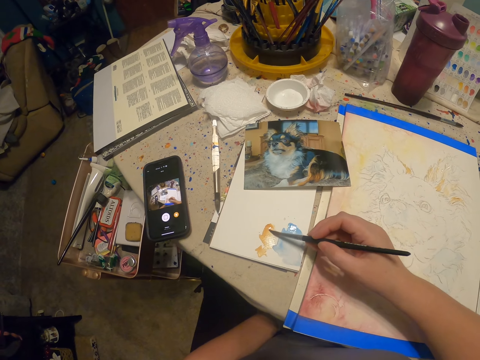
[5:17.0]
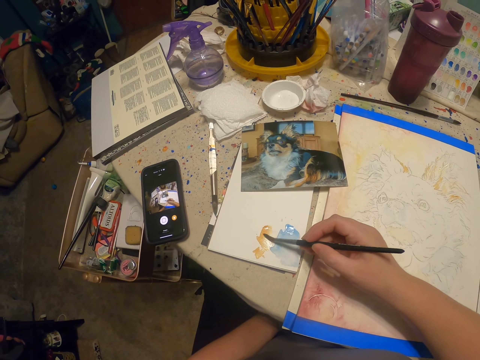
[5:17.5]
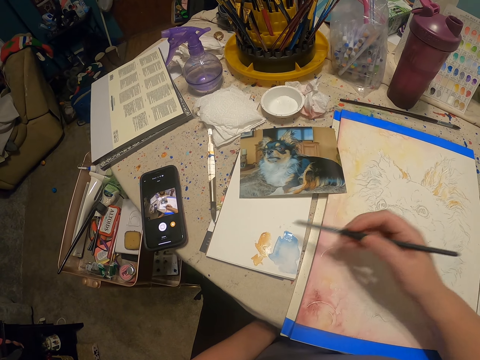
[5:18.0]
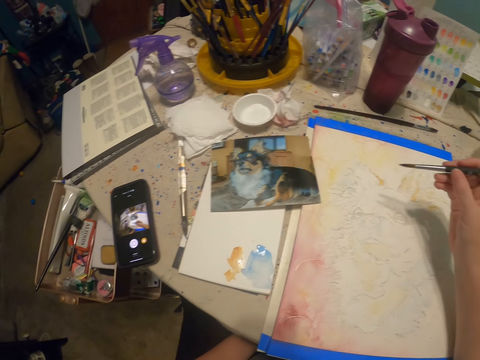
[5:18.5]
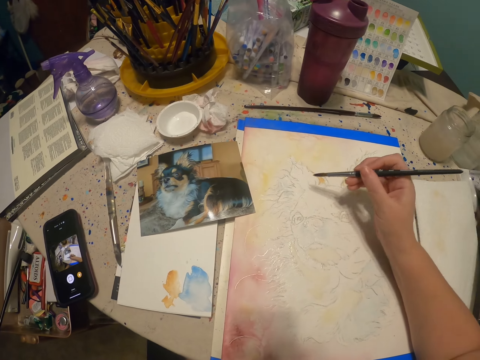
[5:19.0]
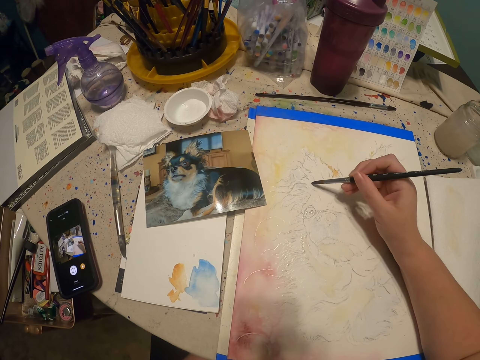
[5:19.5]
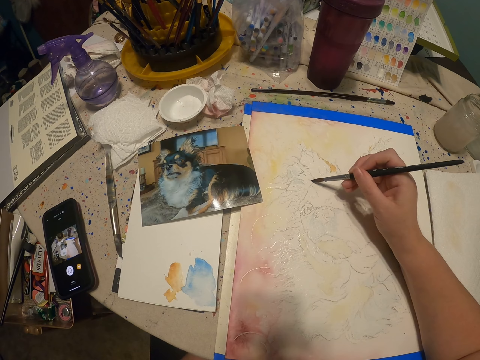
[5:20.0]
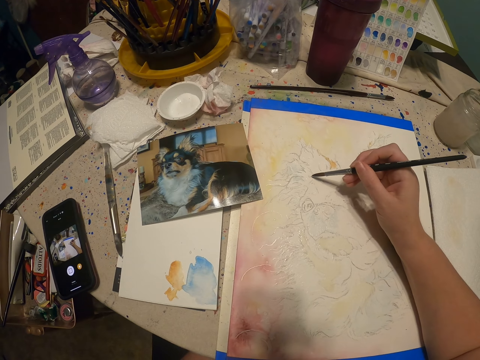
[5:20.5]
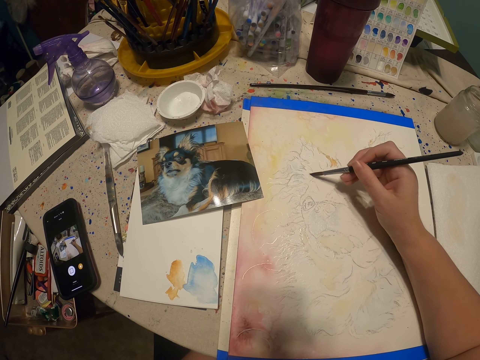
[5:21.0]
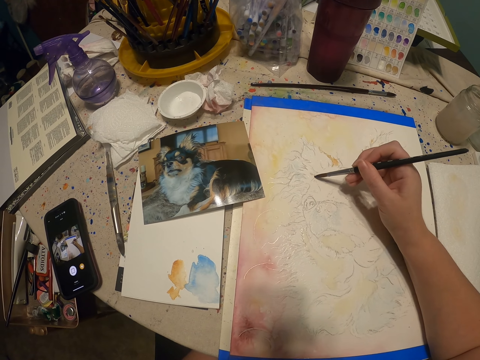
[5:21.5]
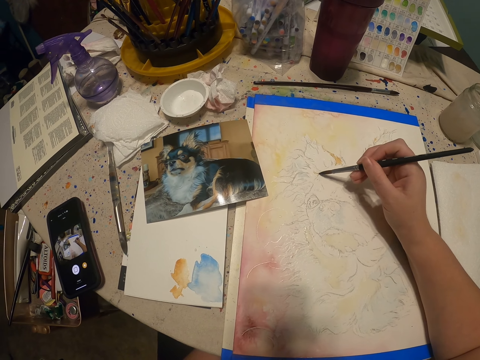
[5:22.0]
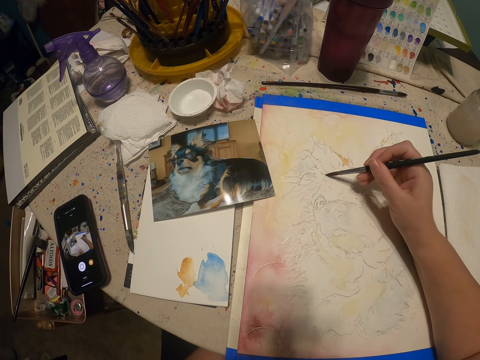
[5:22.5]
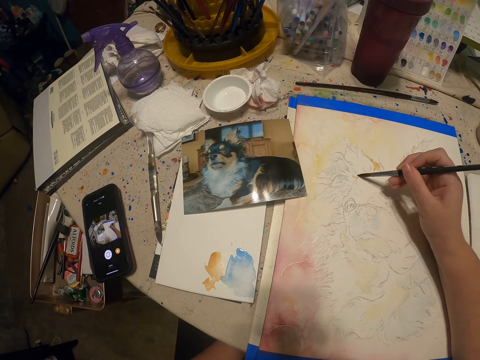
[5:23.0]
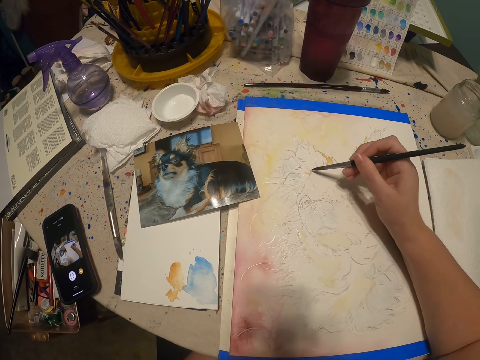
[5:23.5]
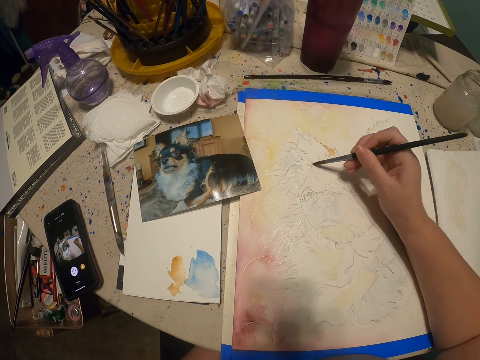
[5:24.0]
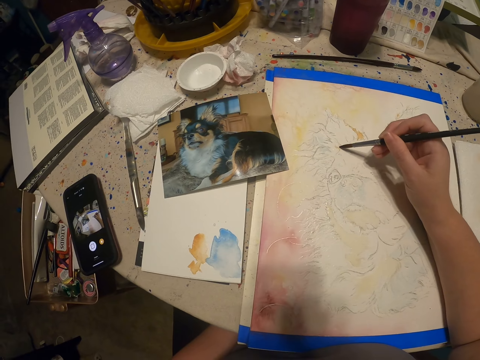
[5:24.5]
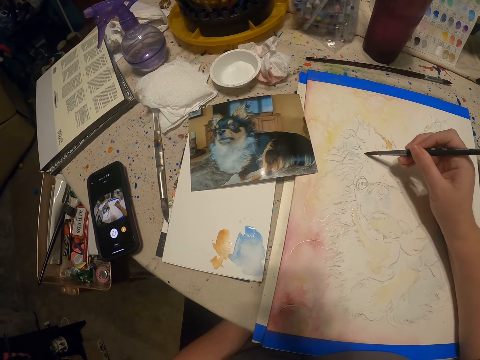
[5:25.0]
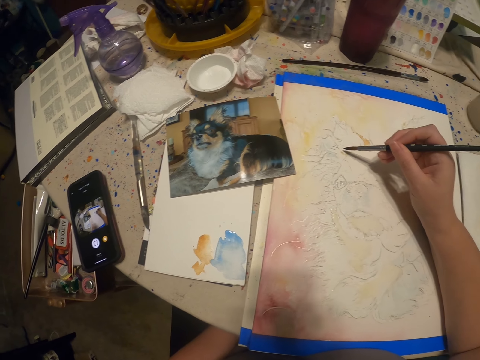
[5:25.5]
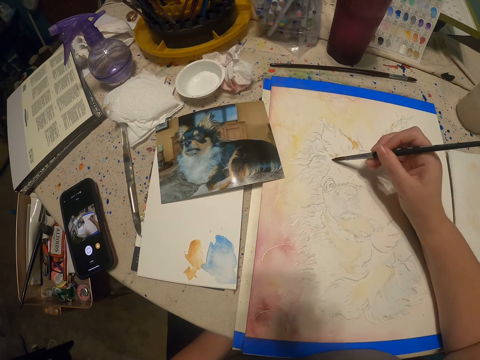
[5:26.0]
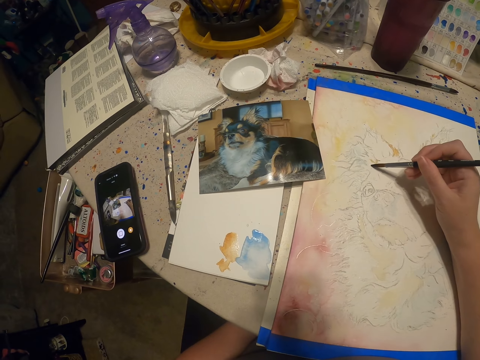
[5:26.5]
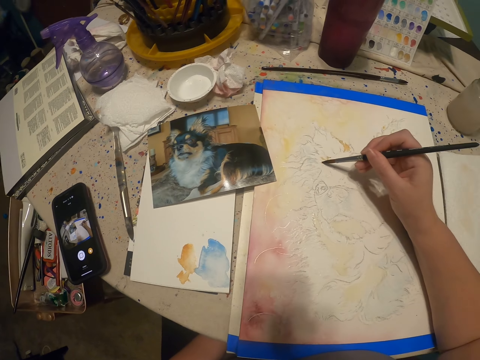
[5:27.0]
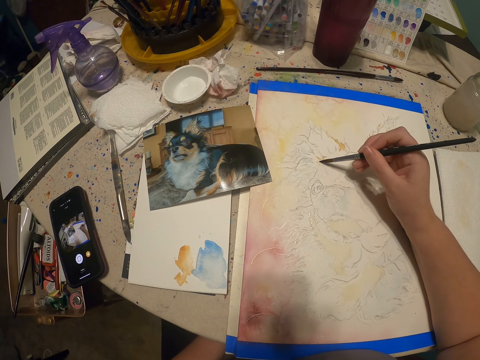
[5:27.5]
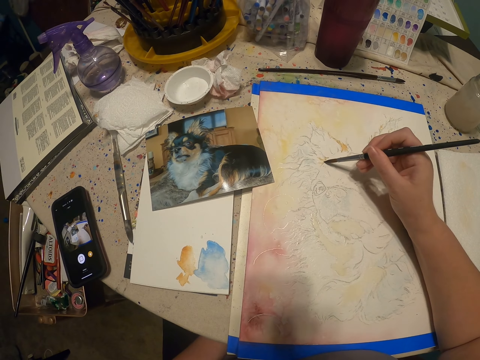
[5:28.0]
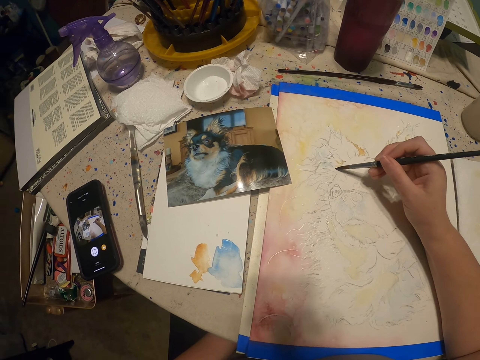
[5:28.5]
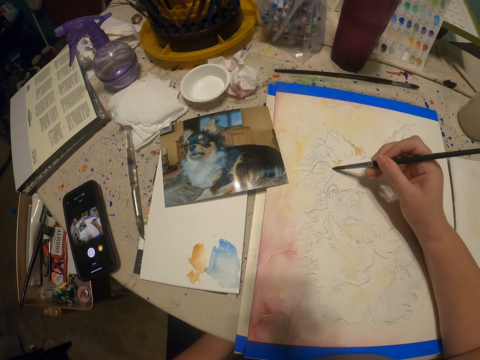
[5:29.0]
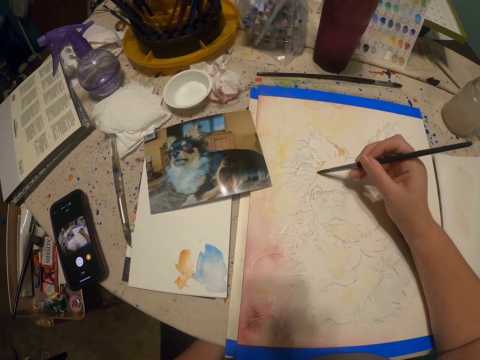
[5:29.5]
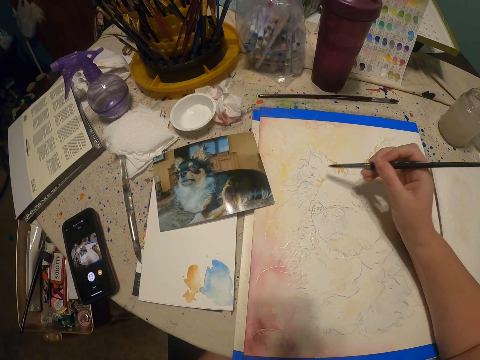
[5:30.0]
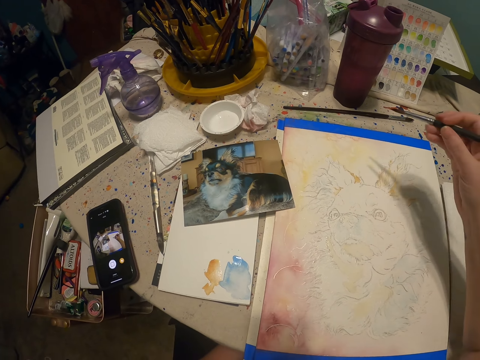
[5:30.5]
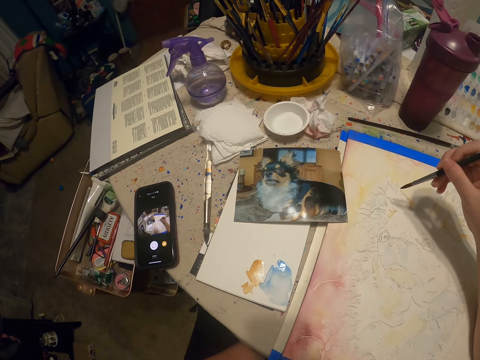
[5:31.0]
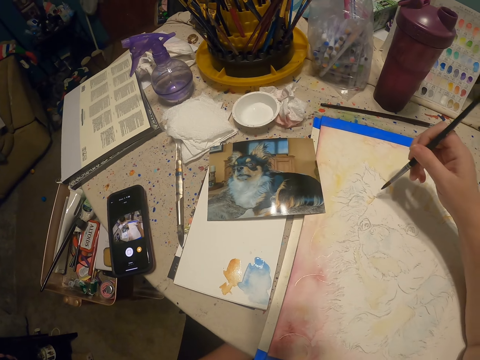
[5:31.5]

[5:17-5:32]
The camera wearer picks up the paints. They paint a drawing.

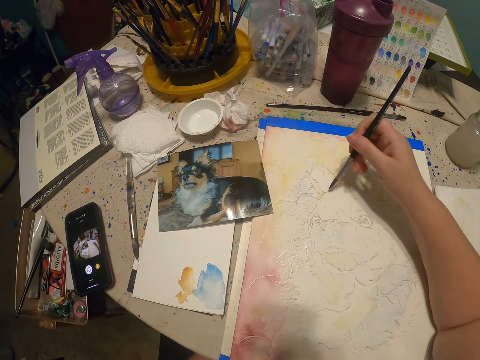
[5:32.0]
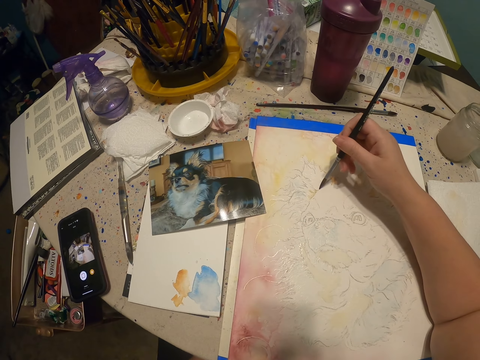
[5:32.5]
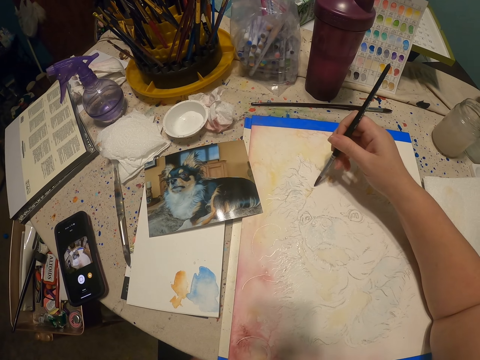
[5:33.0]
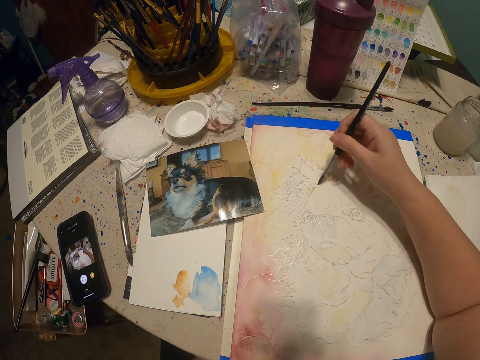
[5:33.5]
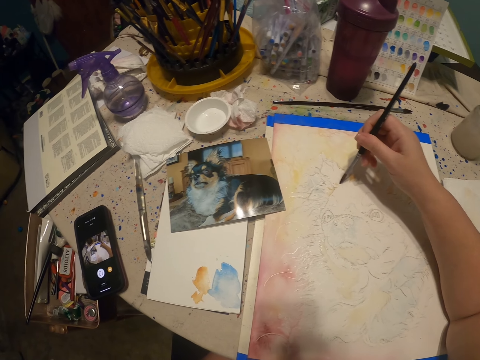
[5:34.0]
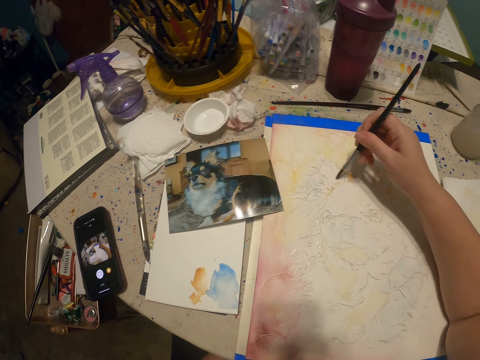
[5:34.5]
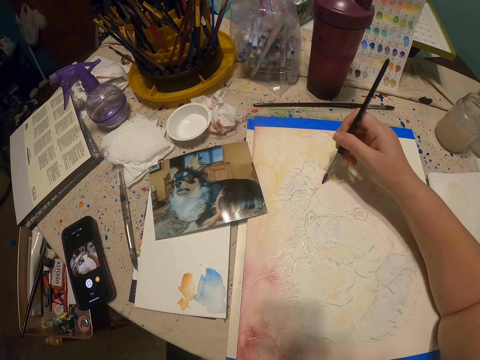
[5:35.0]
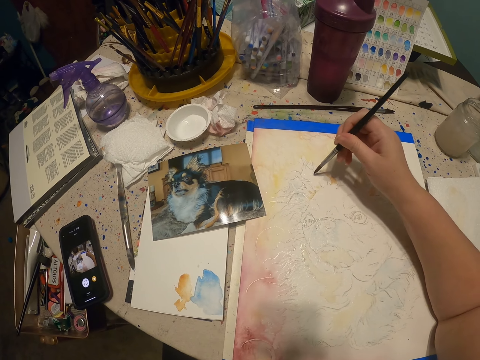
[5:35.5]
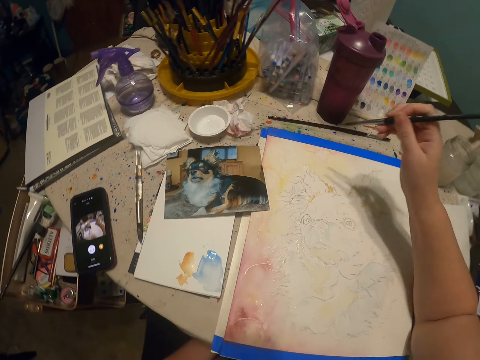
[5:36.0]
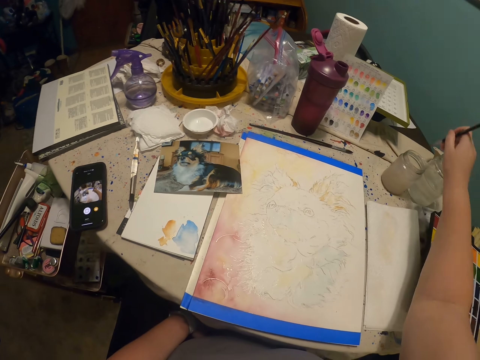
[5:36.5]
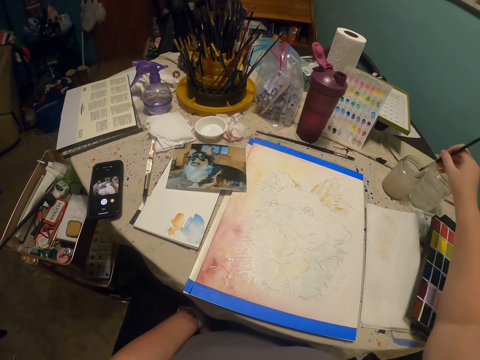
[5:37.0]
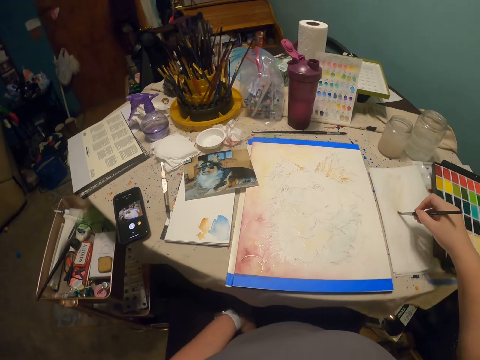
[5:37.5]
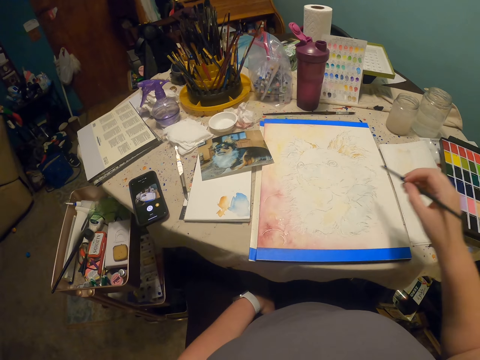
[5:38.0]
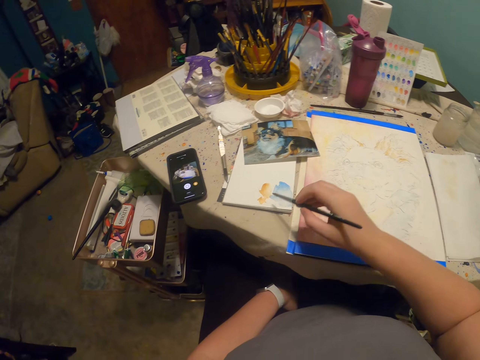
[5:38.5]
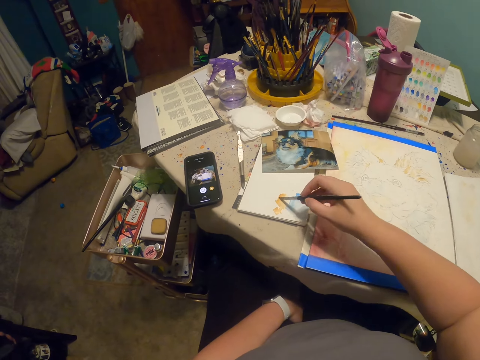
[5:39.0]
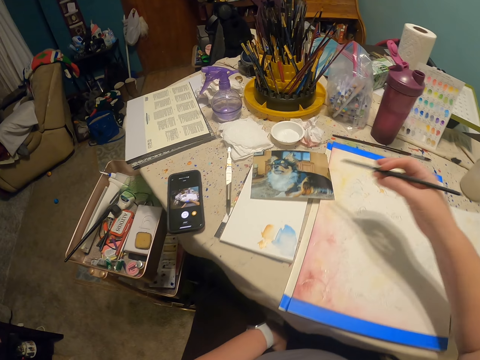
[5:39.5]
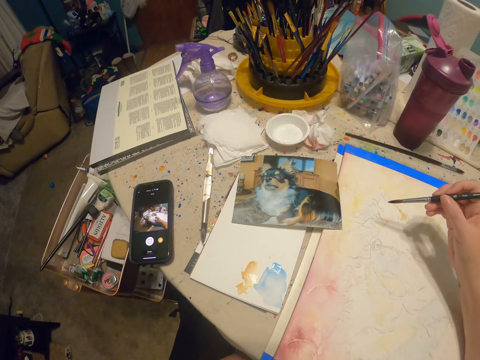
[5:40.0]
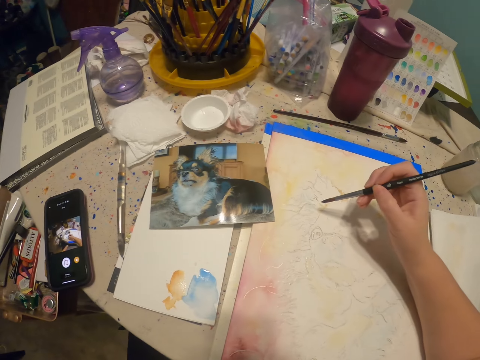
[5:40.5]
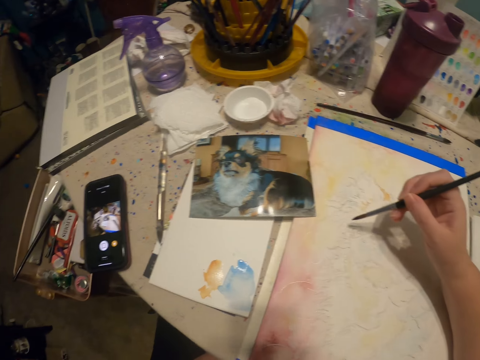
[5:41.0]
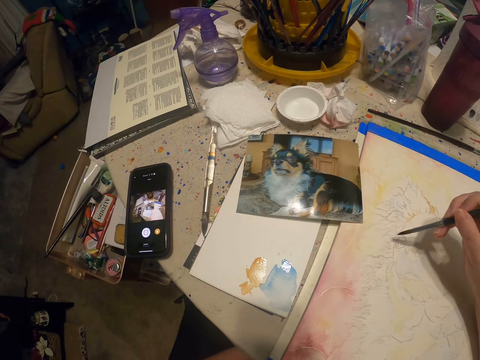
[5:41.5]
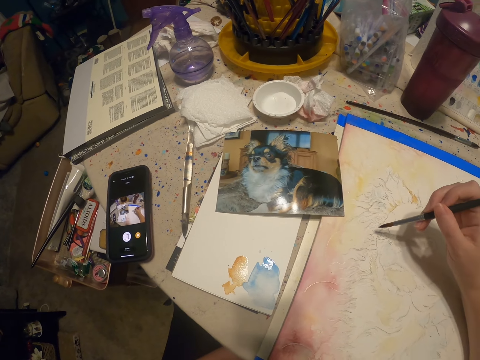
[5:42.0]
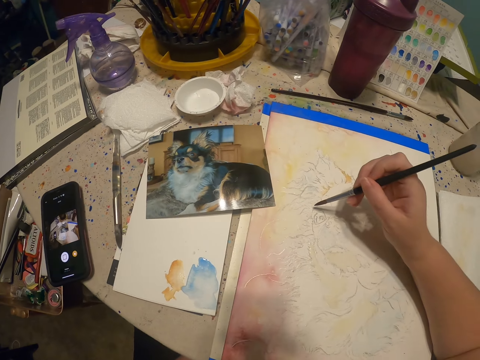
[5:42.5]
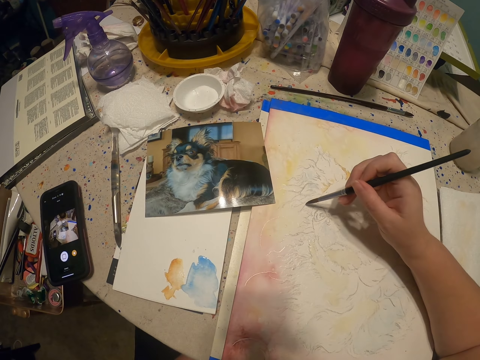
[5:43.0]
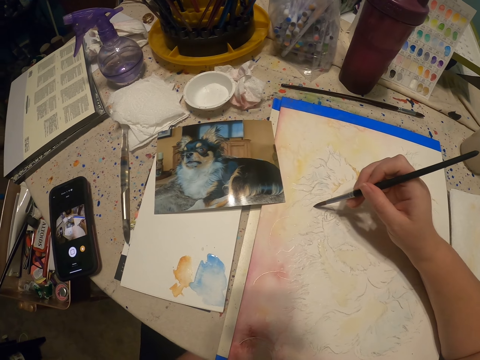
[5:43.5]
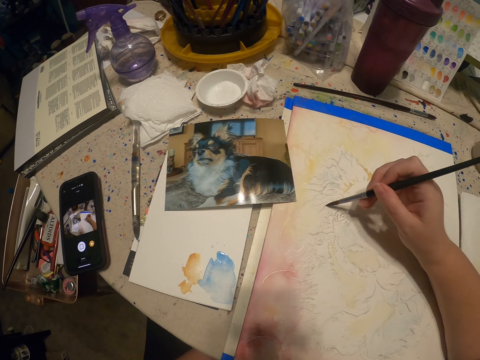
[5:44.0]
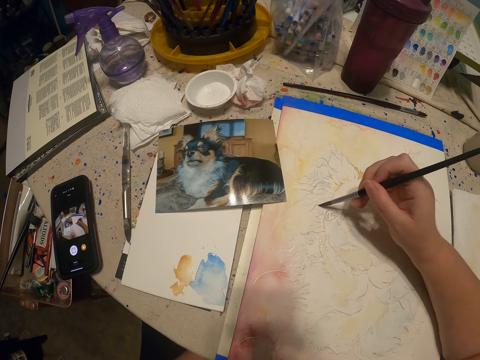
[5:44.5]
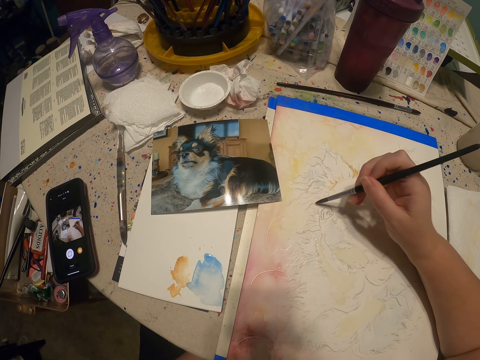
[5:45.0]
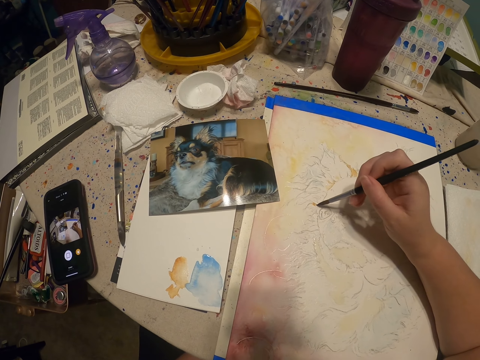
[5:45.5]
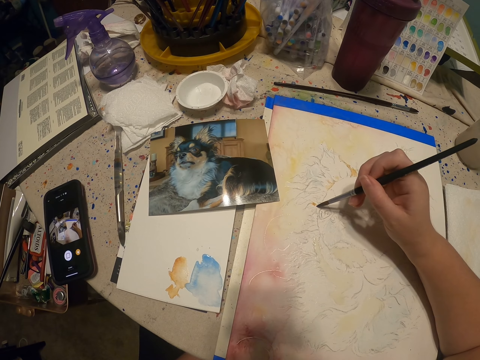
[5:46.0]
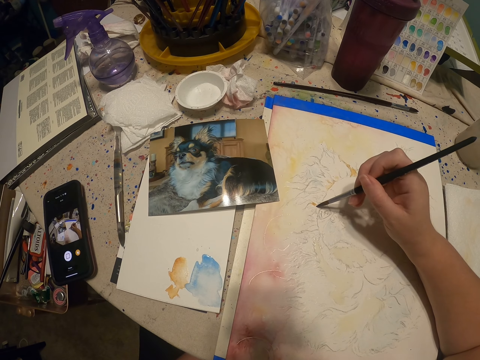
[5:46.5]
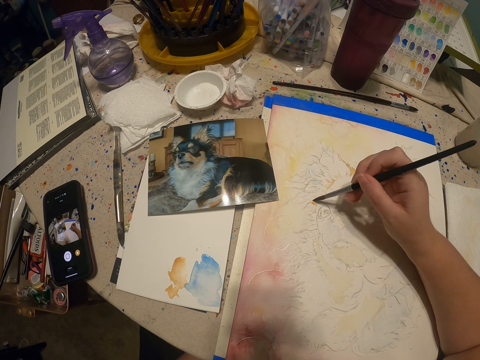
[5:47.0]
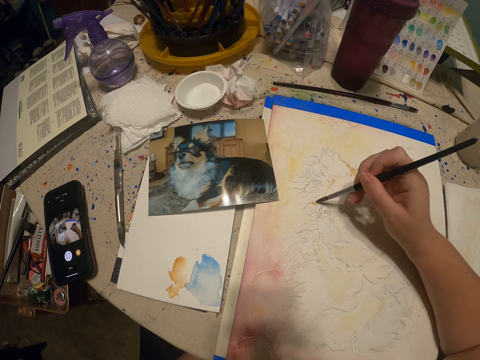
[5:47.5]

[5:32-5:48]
The camera wearer dips the brush into something. They scrape off excess something from the brush. They pick up the paints. They paint a drawing.
